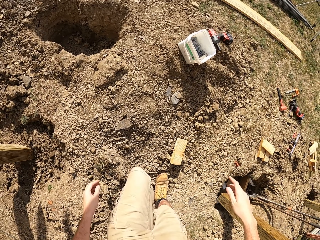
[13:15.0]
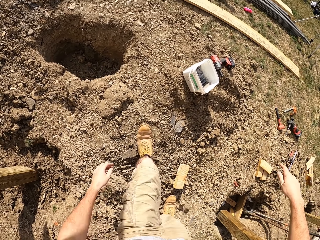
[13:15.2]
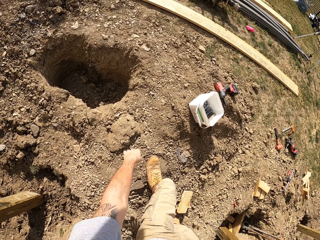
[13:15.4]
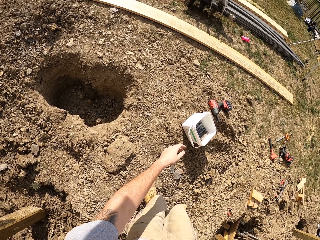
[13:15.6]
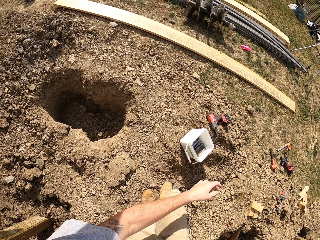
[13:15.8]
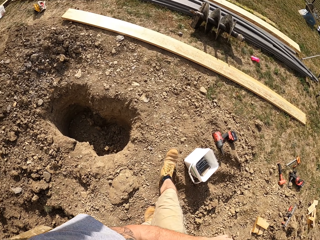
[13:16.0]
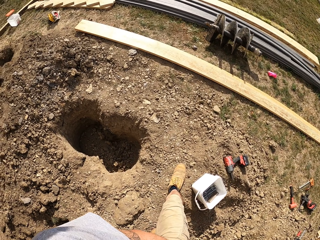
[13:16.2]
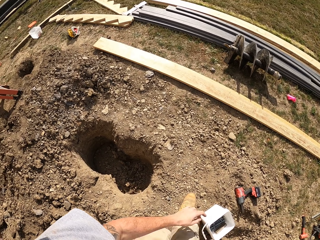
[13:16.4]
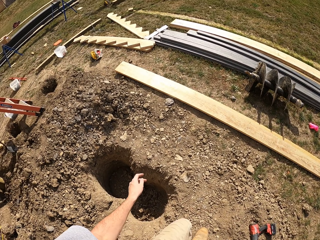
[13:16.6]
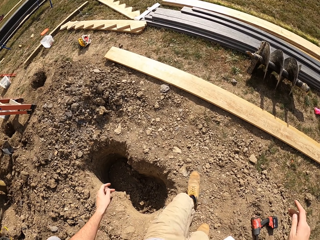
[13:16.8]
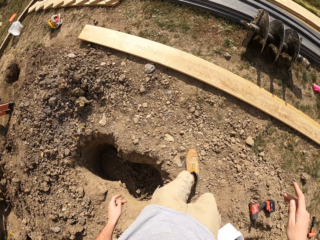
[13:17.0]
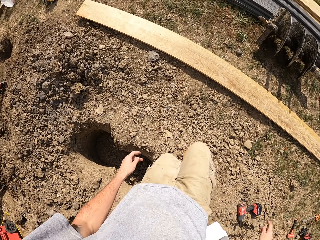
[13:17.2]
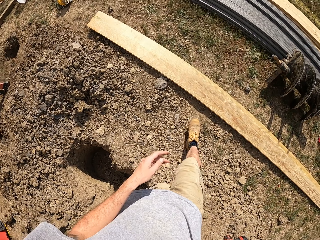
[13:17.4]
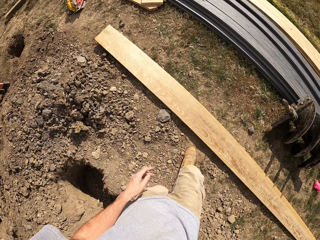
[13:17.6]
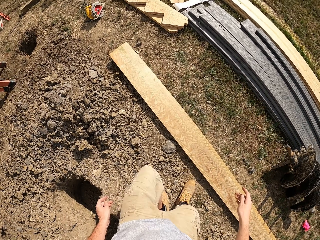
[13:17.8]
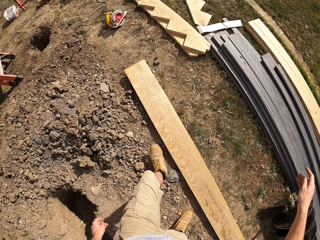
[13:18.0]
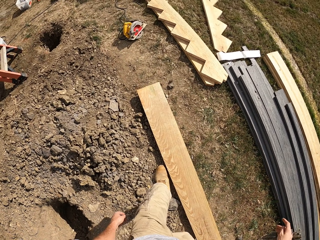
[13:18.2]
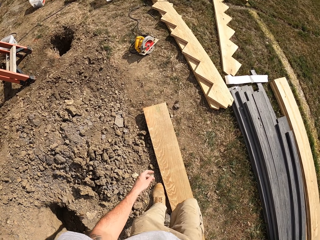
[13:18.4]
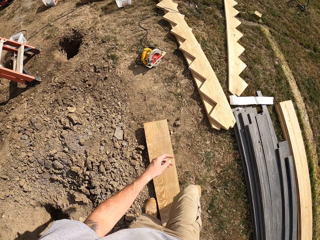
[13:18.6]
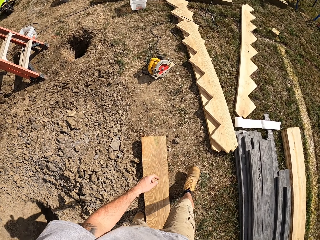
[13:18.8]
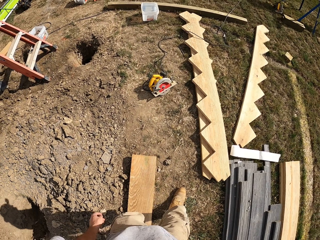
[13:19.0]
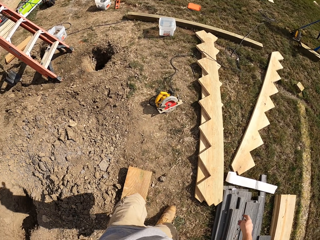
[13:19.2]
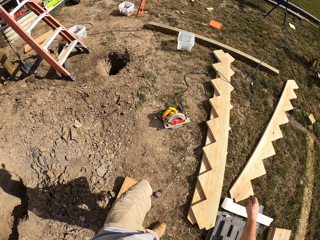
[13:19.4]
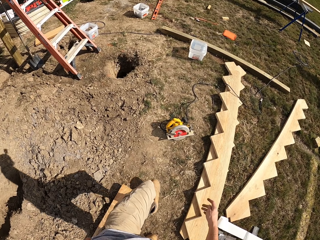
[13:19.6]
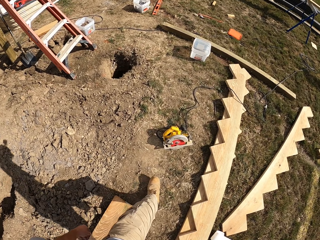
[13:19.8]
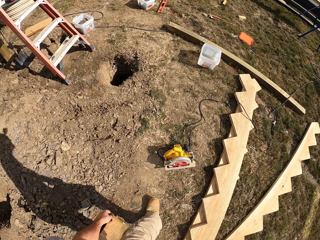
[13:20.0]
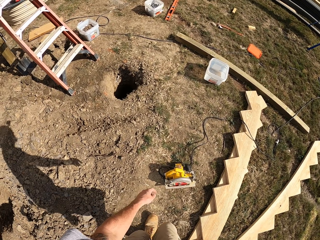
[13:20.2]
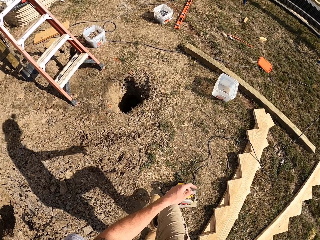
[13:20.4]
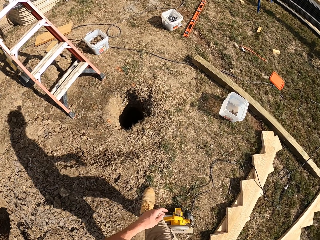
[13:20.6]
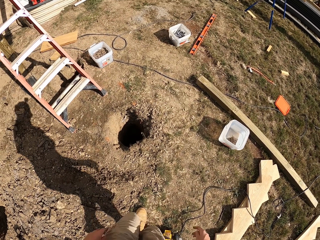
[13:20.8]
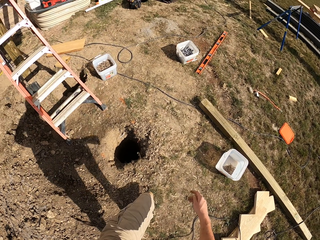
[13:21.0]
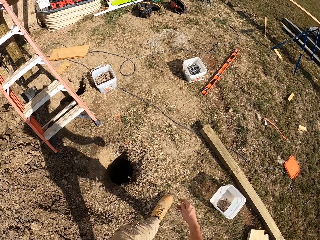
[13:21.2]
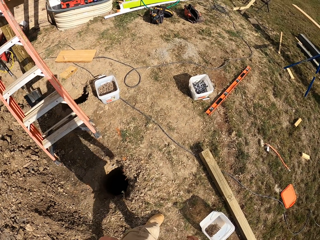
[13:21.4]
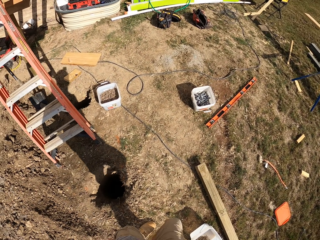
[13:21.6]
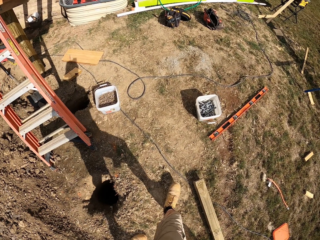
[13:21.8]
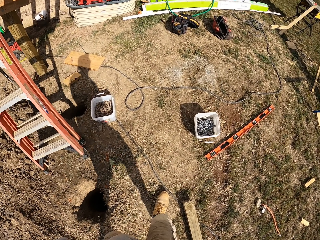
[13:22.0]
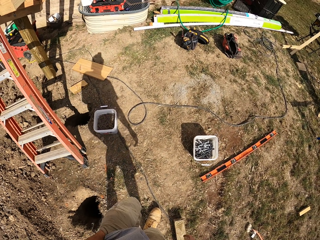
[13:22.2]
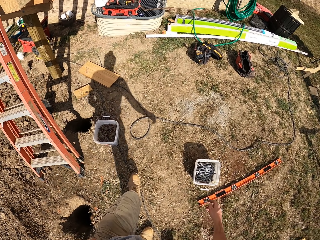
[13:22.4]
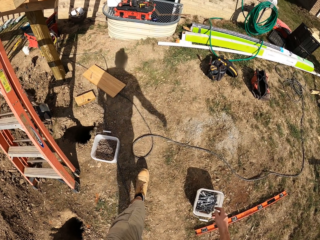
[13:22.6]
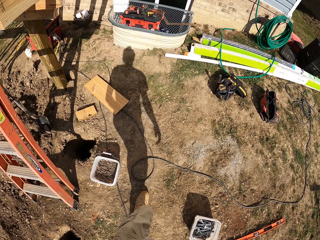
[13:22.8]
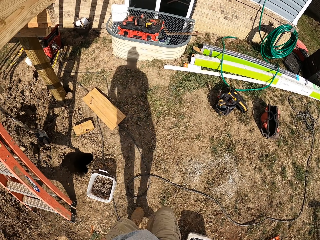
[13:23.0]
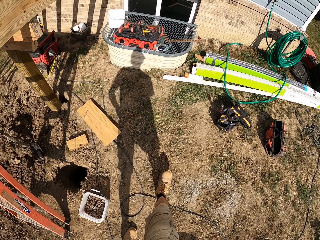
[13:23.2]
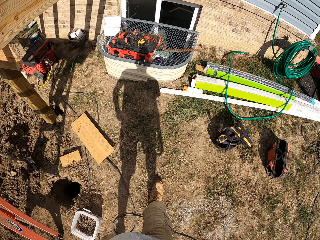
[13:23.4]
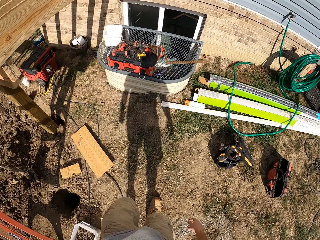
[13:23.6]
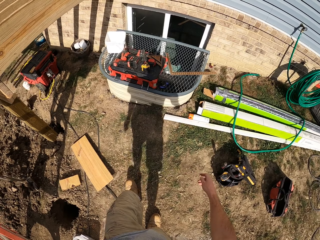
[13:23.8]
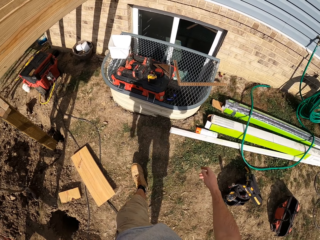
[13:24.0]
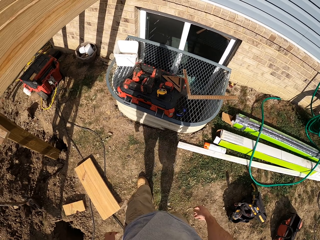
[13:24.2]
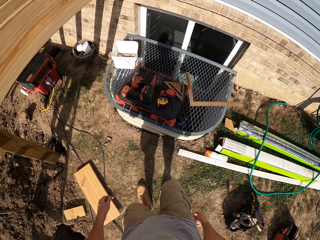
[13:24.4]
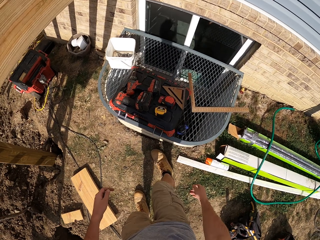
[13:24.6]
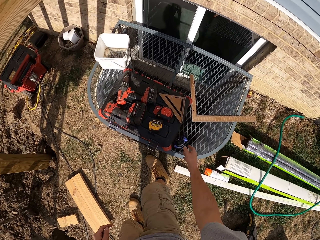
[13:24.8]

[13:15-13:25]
The camera wearer walks in the compound.

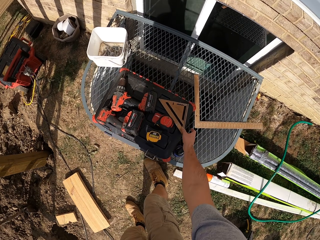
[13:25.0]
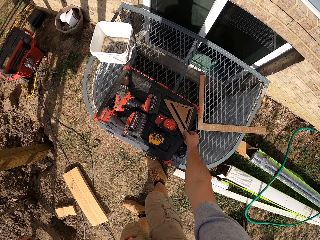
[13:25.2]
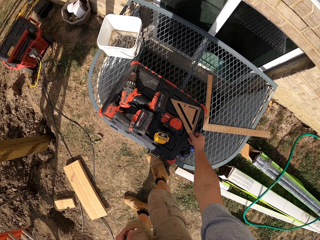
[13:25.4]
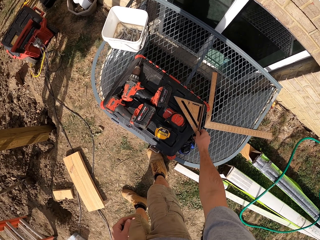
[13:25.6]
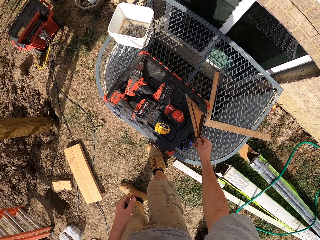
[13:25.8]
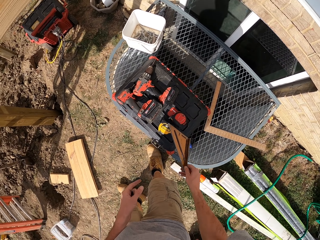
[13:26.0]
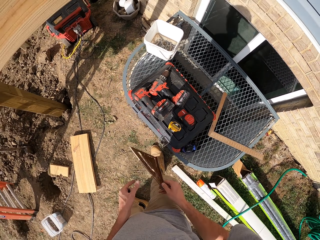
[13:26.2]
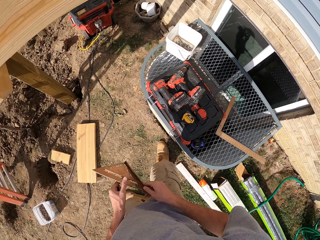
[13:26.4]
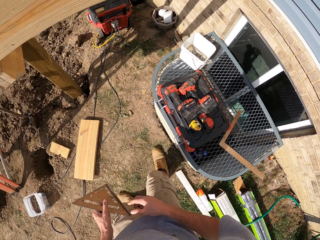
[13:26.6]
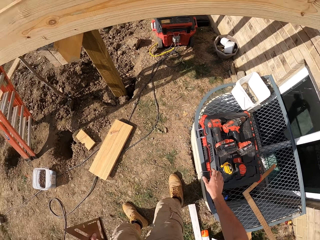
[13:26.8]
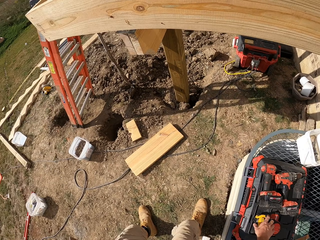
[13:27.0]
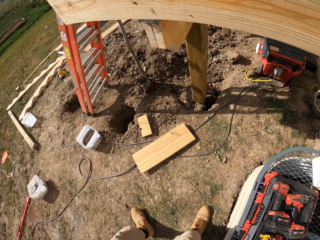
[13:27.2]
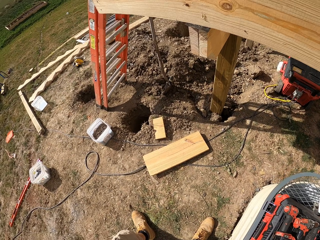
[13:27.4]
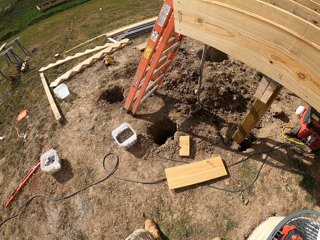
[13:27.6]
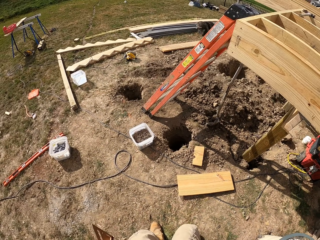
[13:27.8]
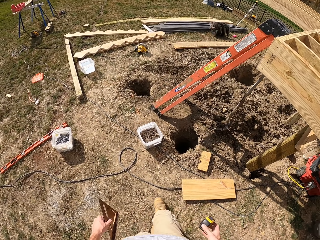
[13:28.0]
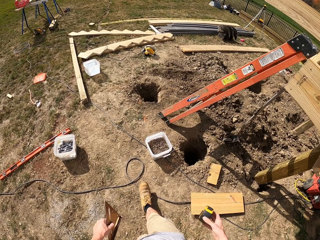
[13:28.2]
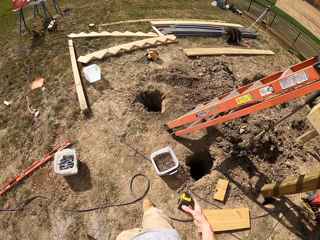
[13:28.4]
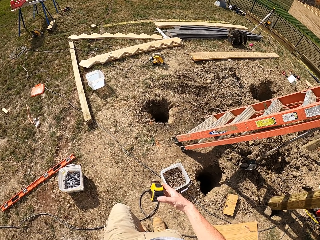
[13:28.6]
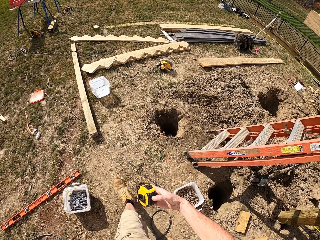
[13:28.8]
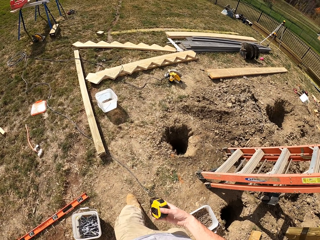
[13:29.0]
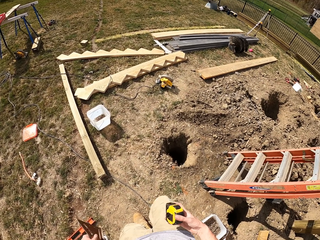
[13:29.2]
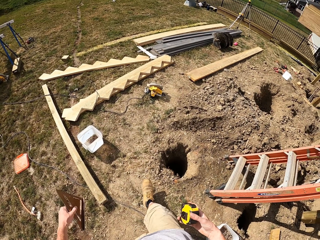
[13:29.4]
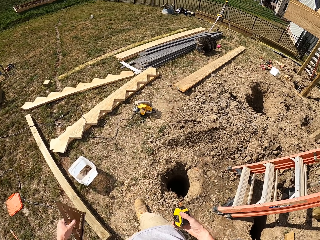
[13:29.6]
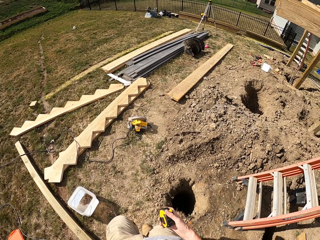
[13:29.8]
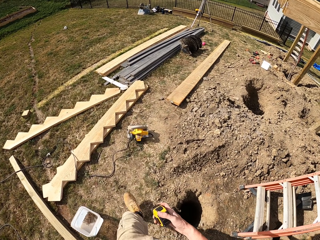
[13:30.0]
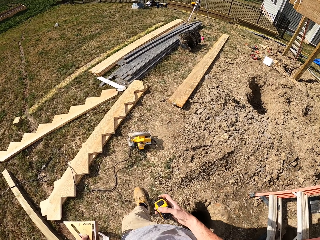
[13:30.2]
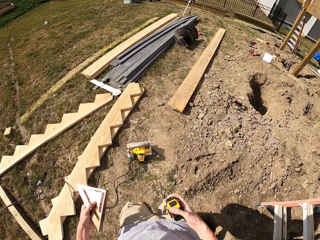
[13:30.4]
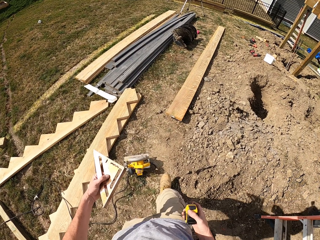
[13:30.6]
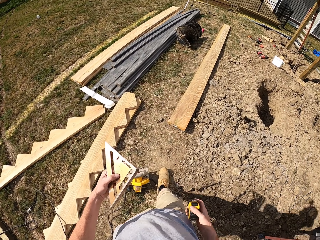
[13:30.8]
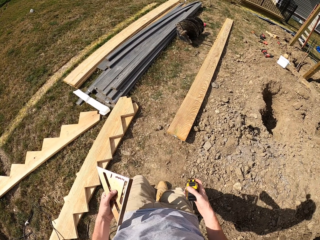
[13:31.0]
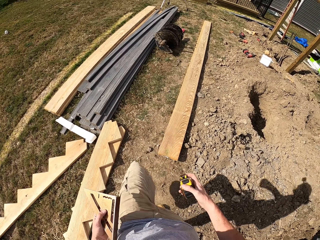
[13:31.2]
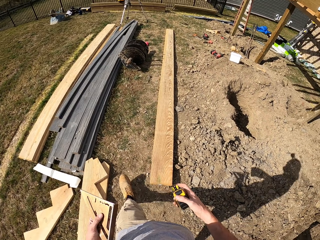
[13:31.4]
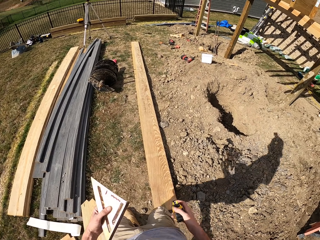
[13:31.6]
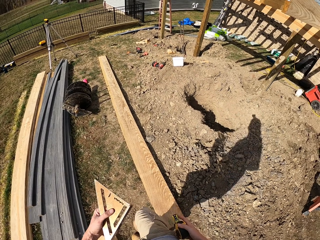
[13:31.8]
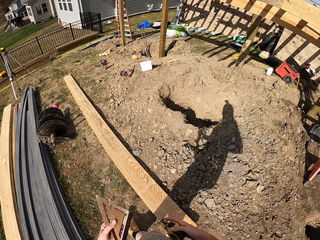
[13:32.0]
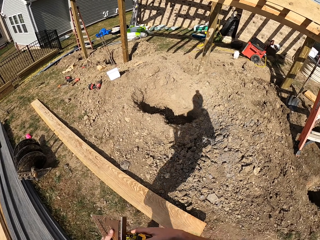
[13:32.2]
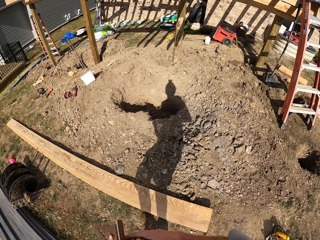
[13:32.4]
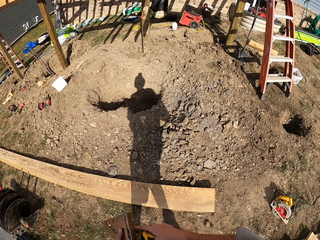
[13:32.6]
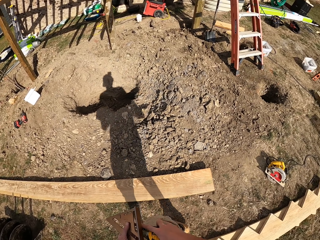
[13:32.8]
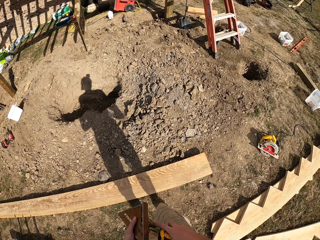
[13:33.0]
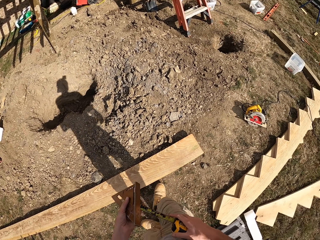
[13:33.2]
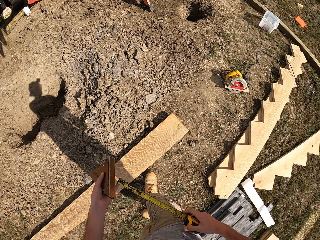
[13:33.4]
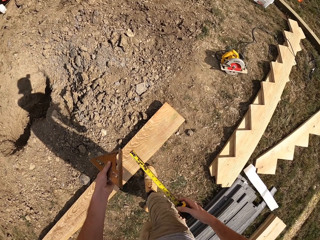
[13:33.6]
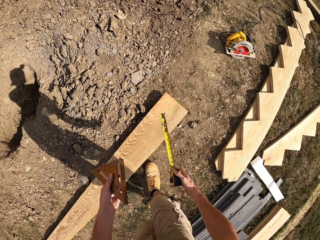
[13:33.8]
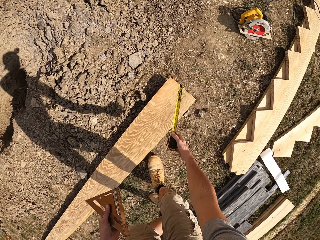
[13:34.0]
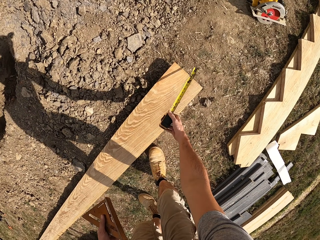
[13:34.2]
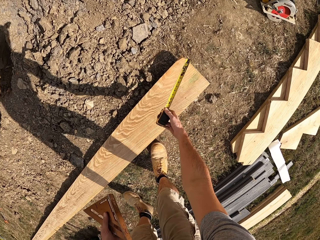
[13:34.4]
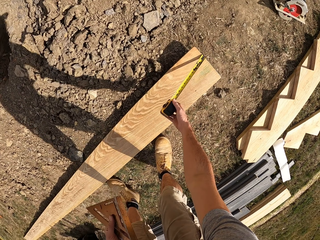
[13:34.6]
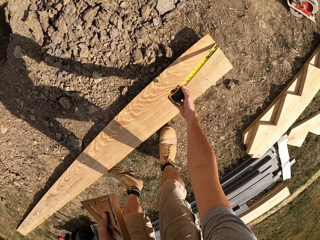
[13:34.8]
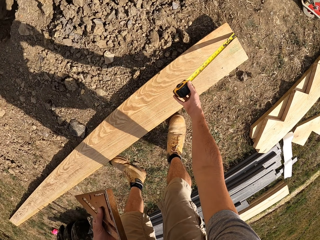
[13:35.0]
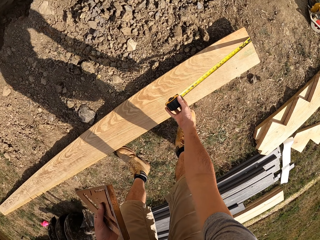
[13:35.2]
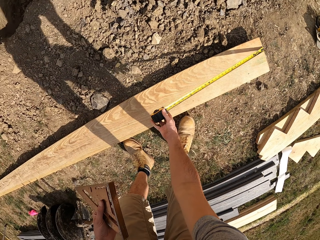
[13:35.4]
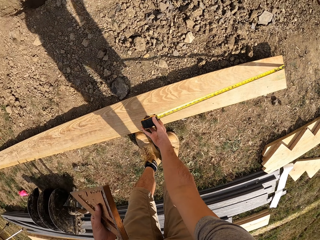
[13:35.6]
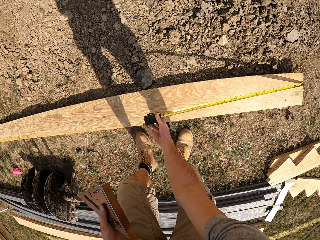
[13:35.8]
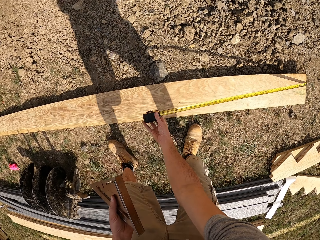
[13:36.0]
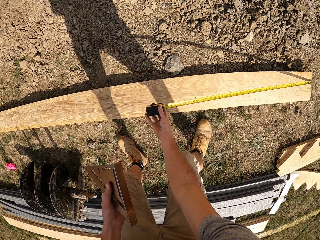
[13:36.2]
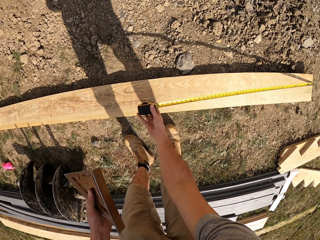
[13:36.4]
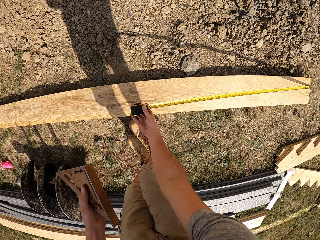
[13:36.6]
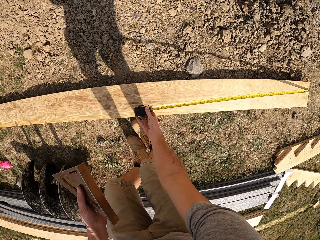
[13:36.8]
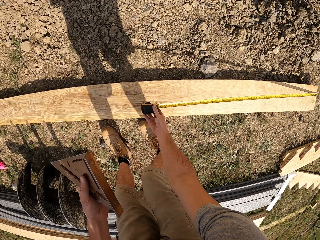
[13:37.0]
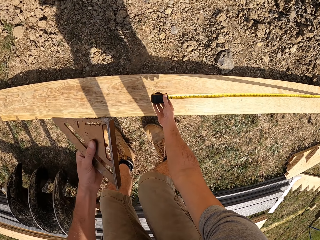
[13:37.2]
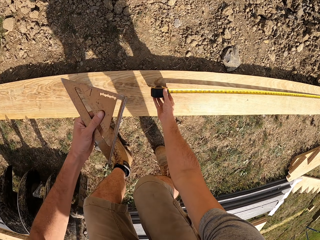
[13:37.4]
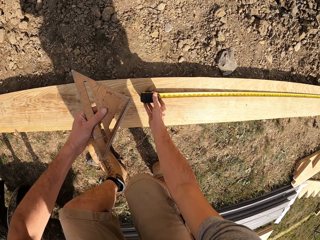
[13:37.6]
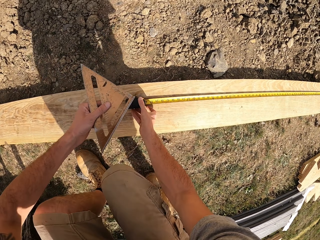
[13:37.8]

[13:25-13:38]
The camera wearer picks another measuring triangle or ruler. They move the ruler to the left hand, pick a tape measure, and walk in the compound. They pull the tape measure and measure the wood on the ground with the measuring tape.
